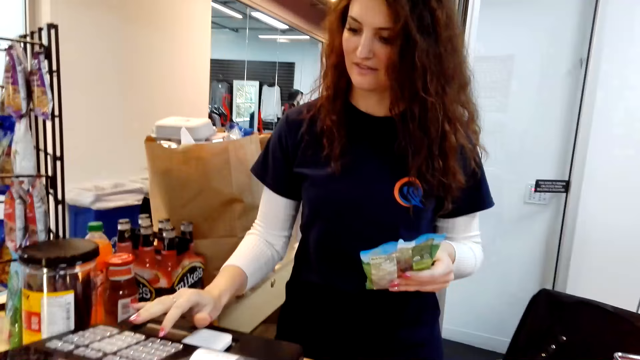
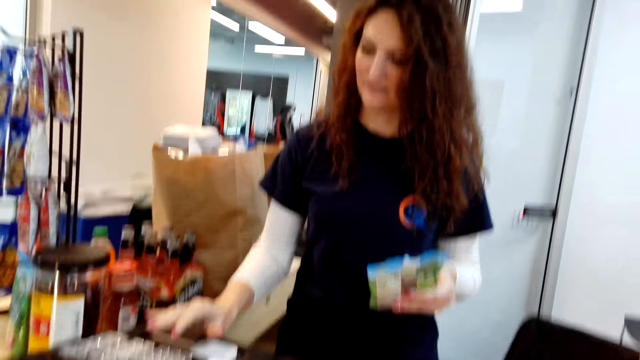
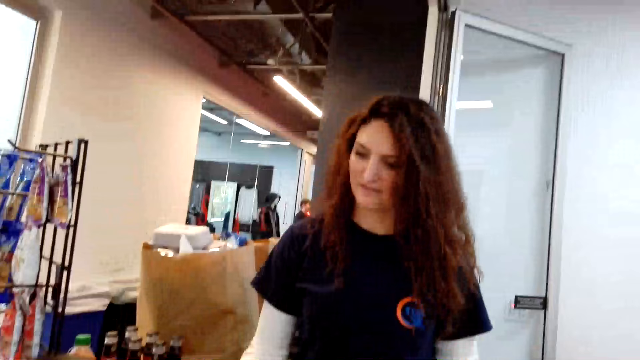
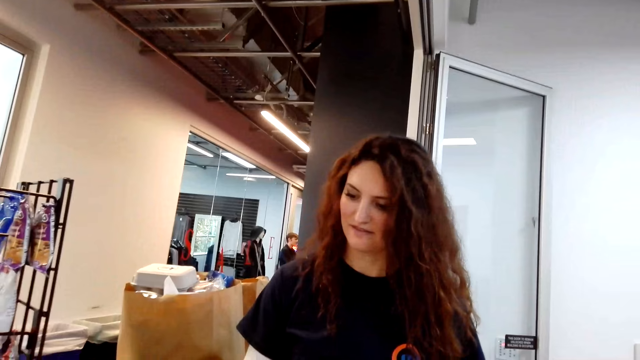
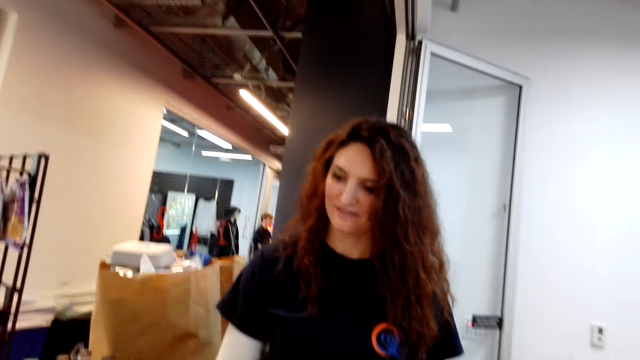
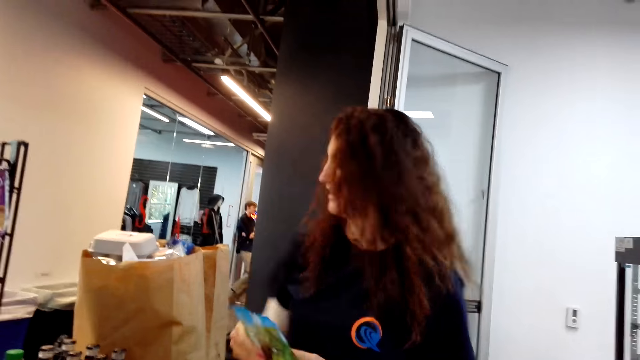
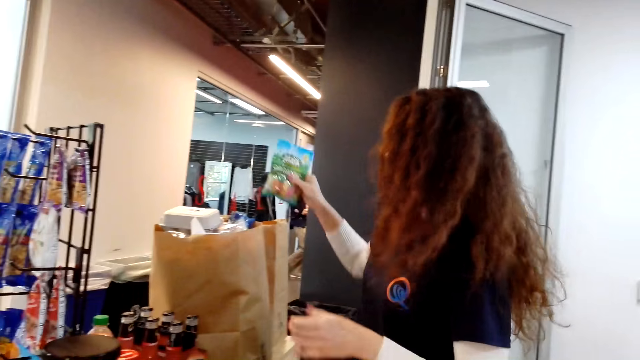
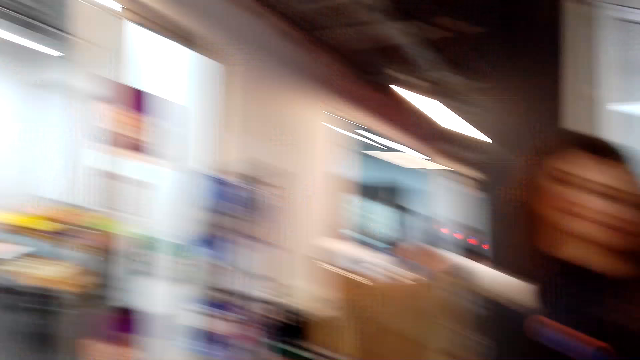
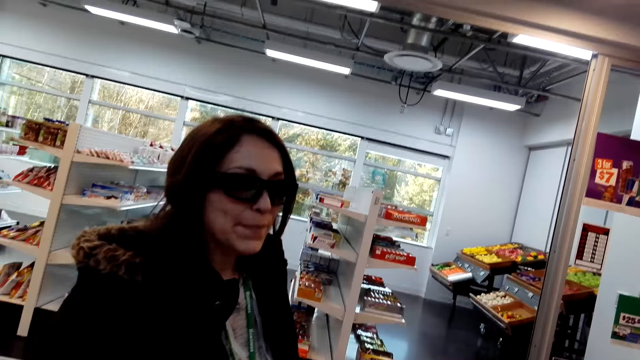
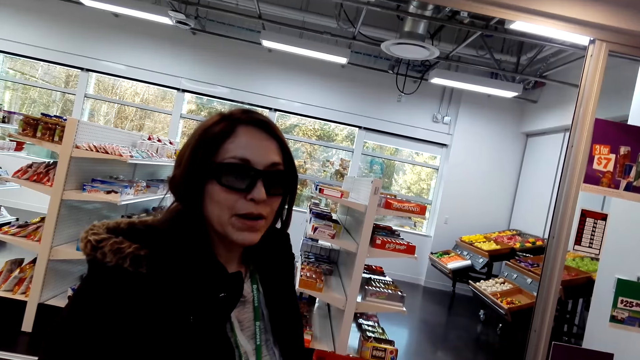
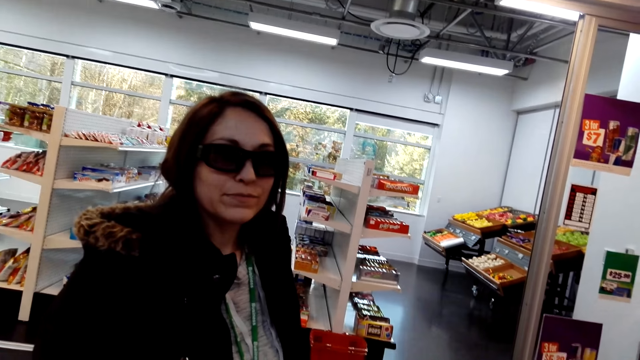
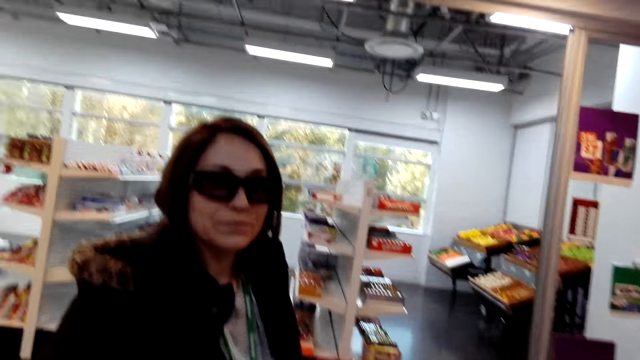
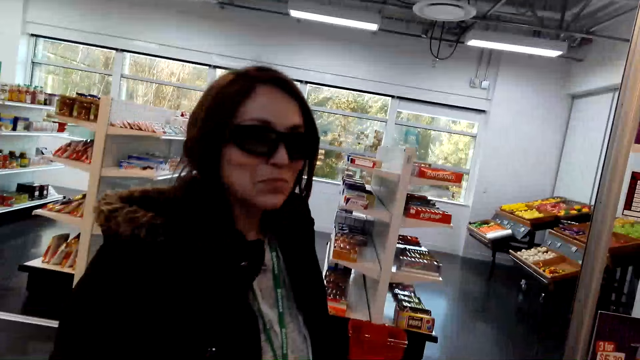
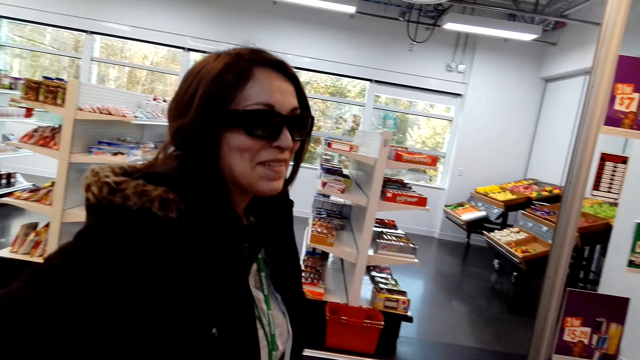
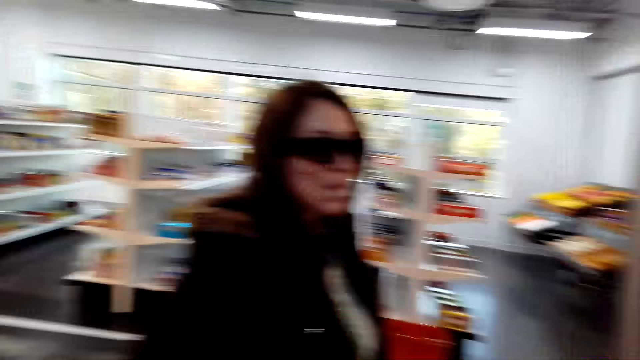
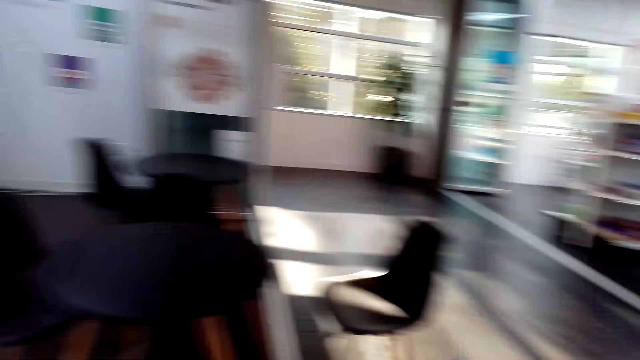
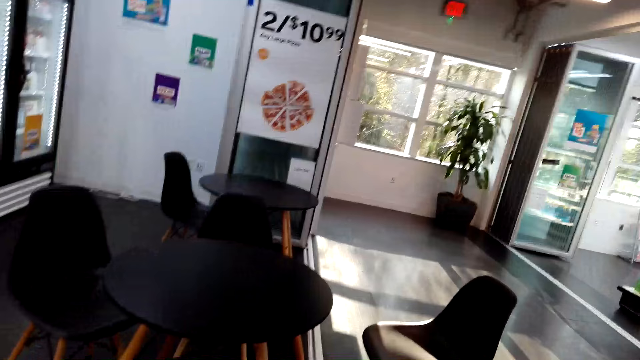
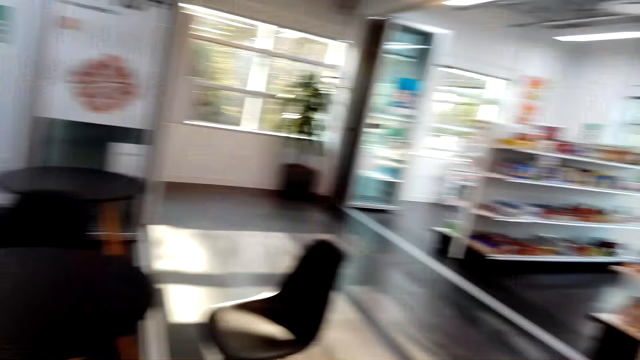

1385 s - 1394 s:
The camera wearer looks around.

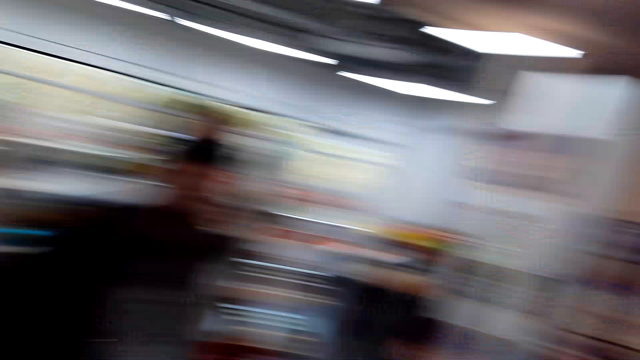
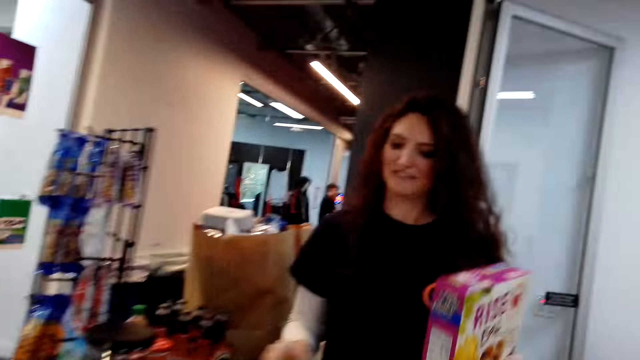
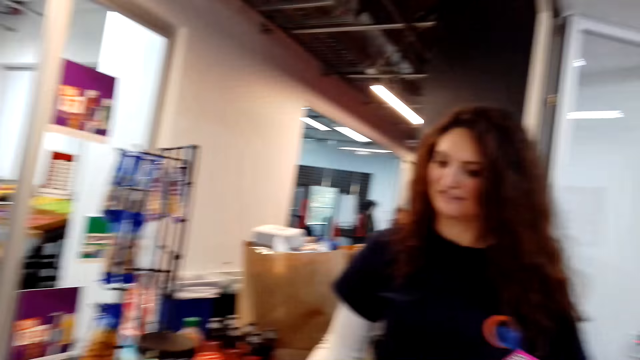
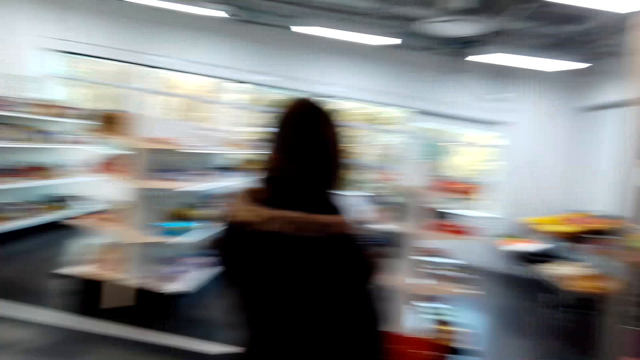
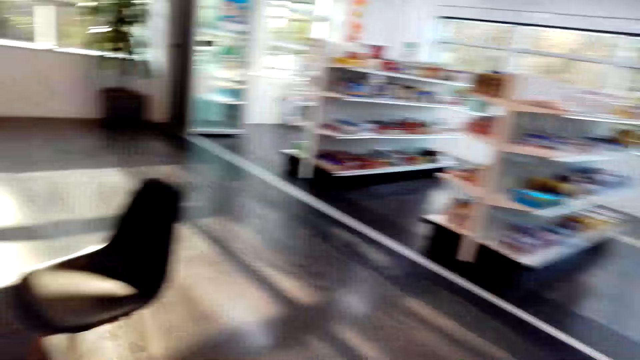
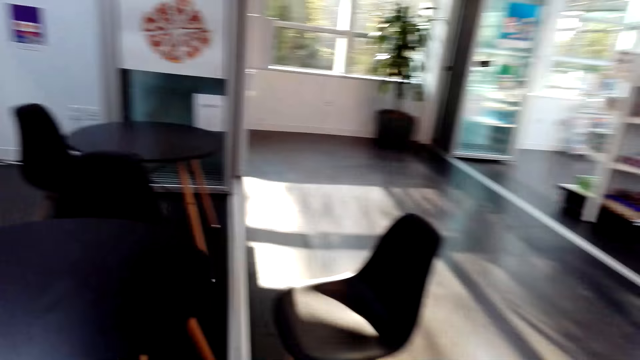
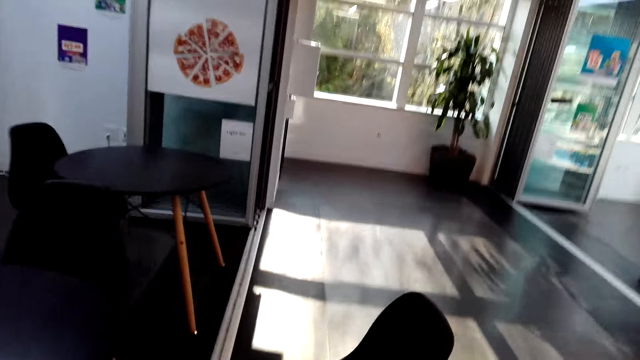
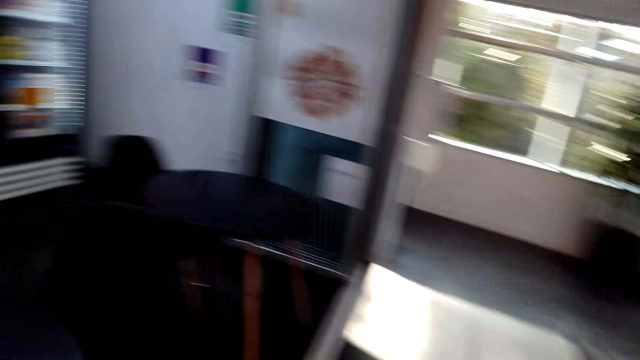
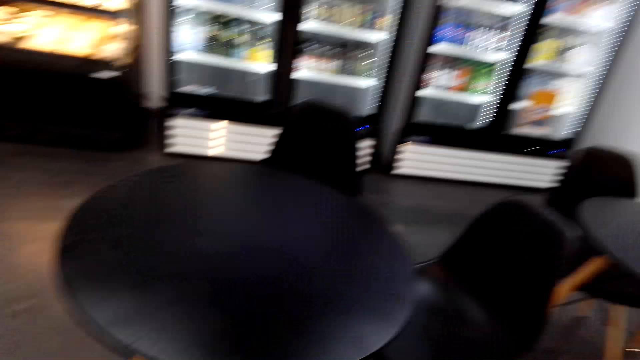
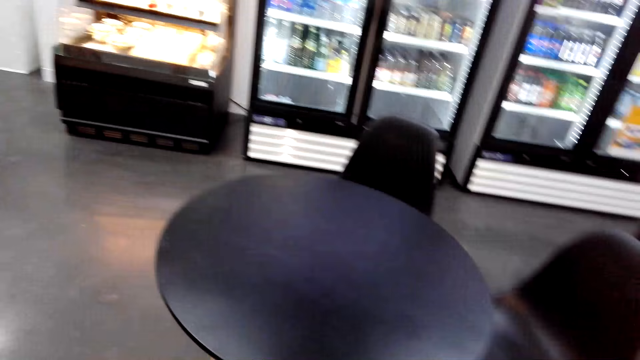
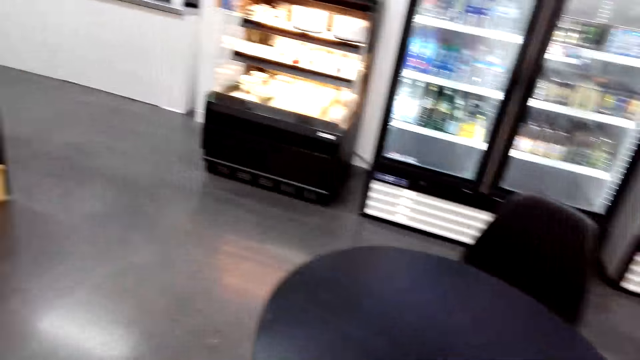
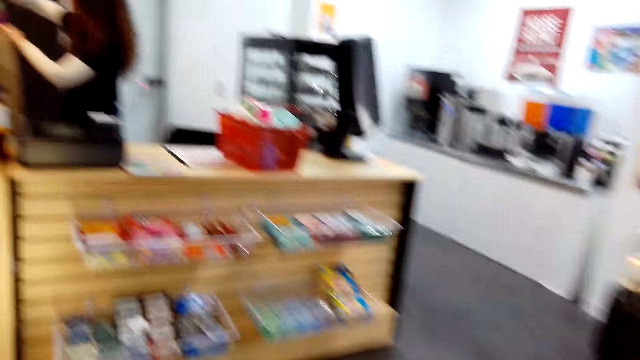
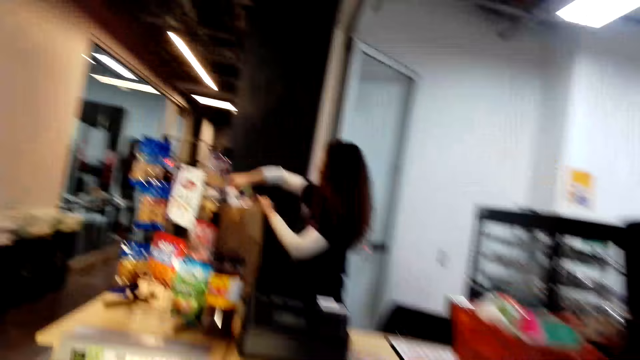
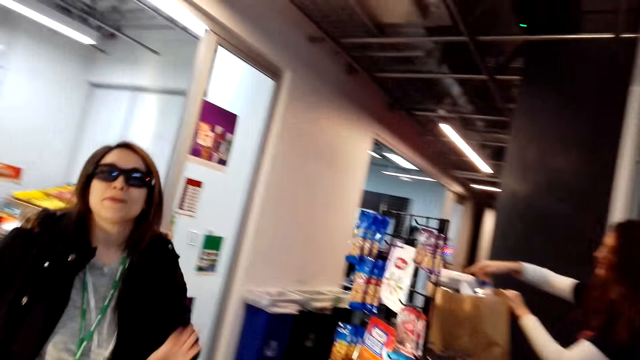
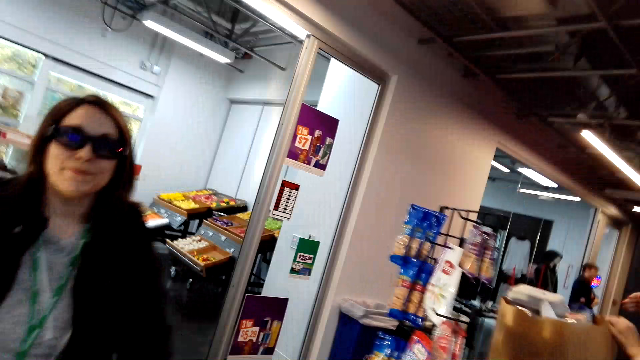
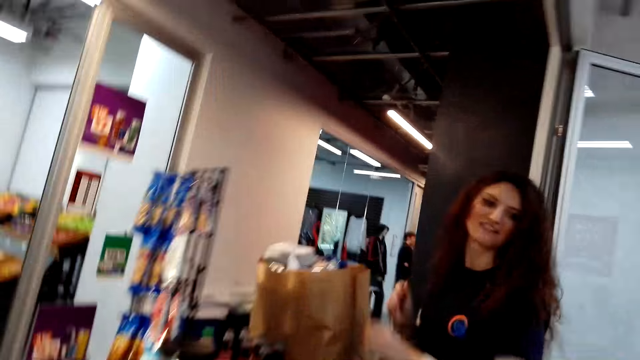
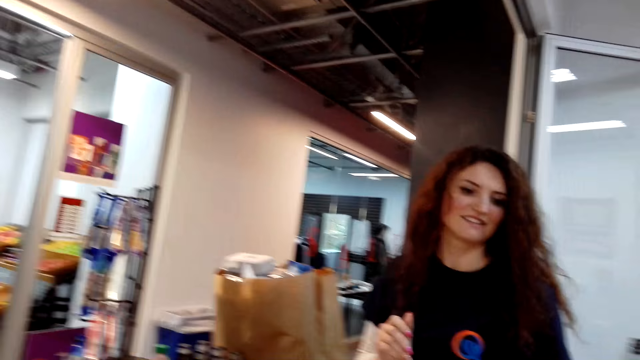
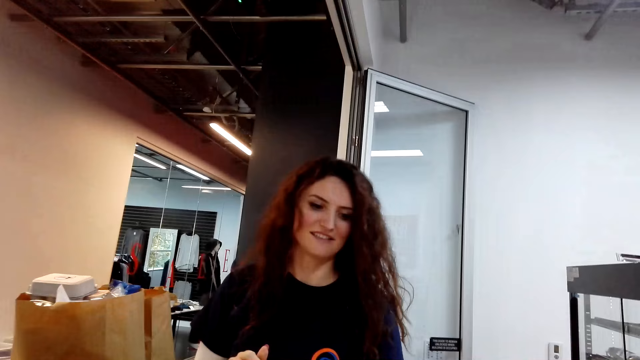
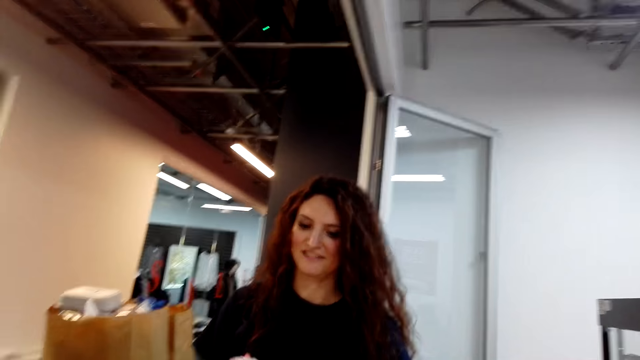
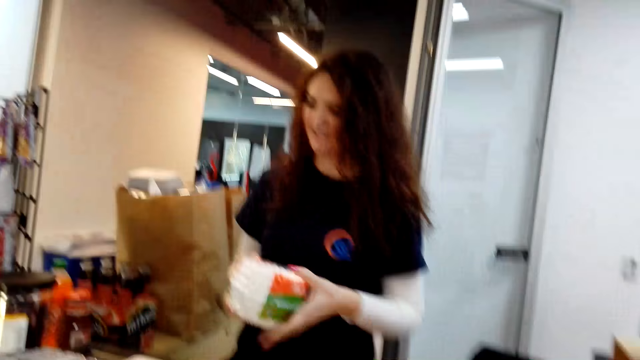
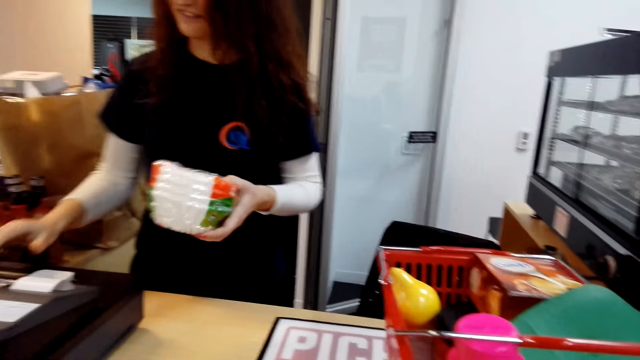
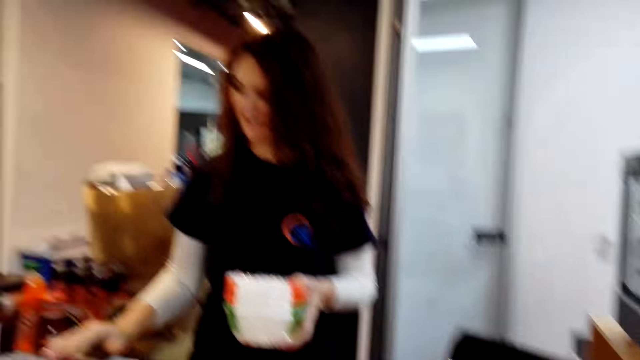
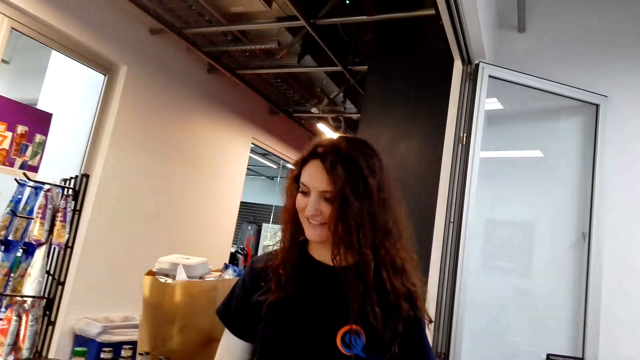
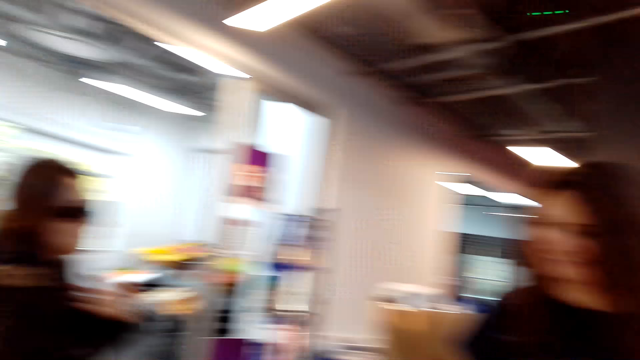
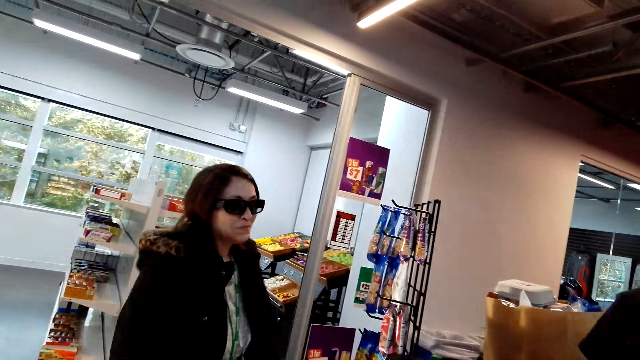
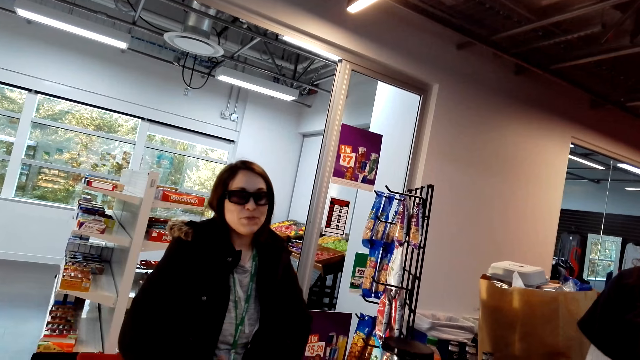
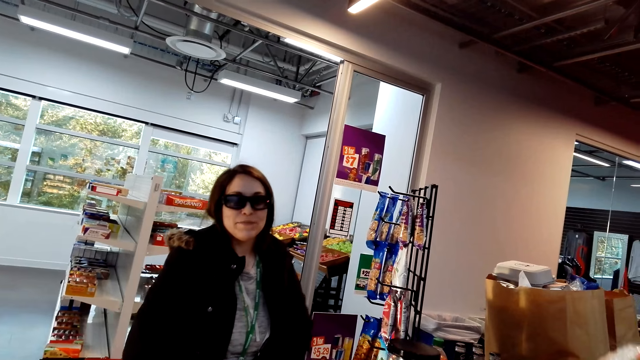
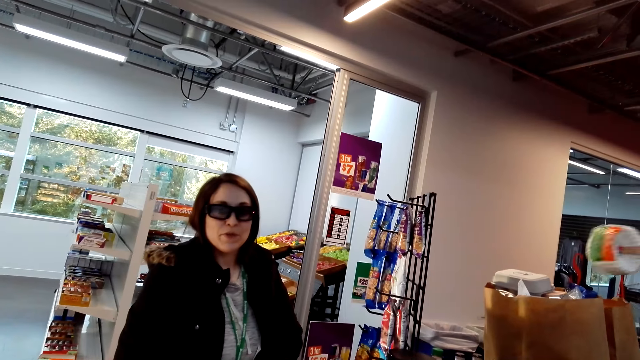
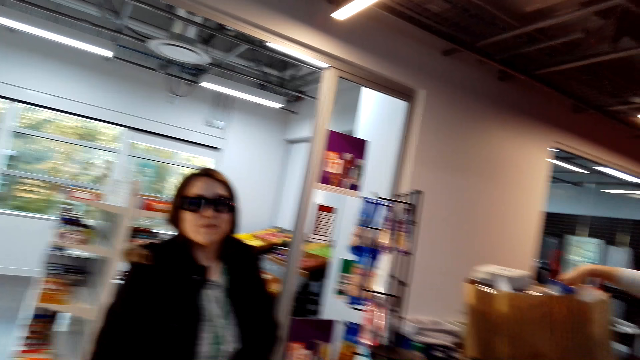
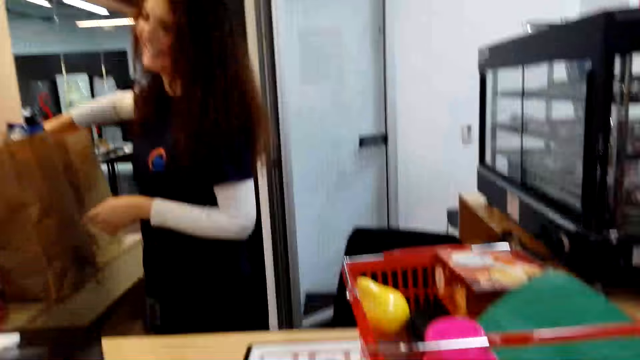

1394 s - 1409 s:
A woman talks to the camera wearer. The camera wearer walks towards the chairs. They talk to the woman. They walk towards the counter. They talk to the woman.
